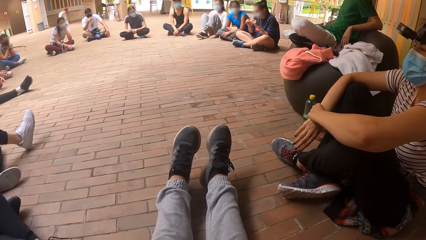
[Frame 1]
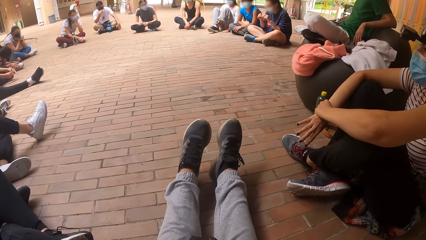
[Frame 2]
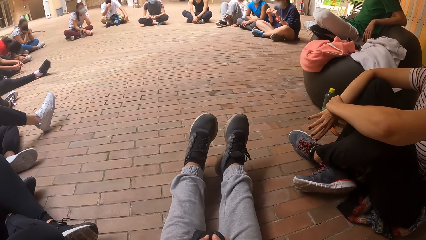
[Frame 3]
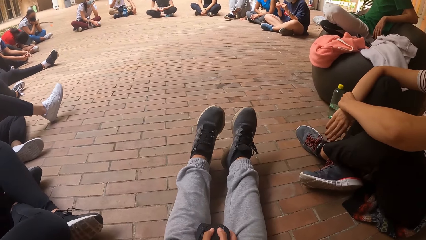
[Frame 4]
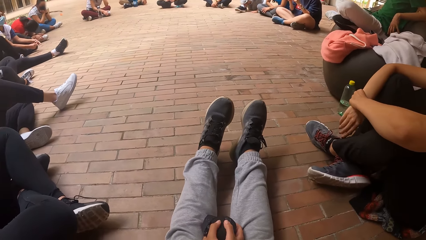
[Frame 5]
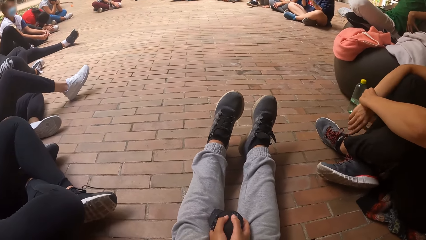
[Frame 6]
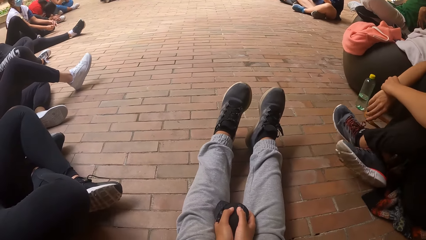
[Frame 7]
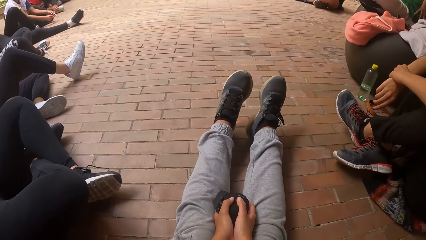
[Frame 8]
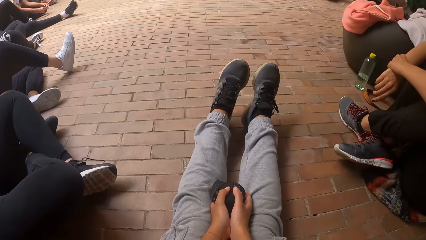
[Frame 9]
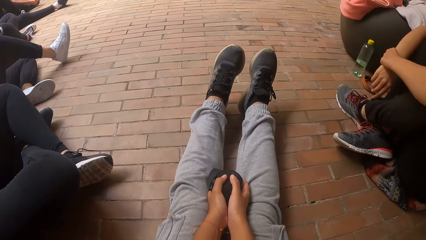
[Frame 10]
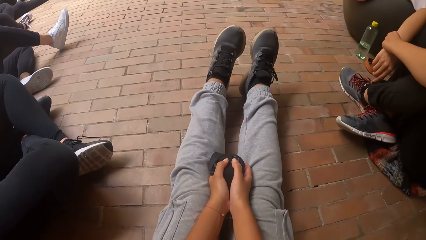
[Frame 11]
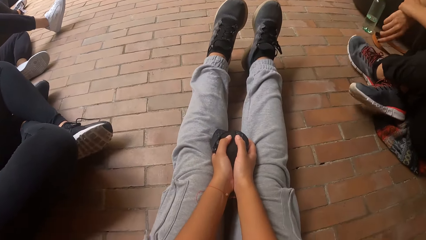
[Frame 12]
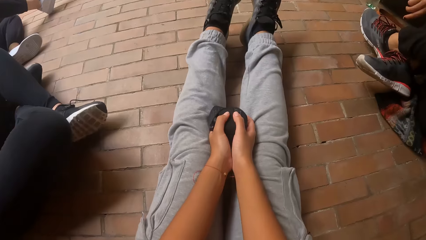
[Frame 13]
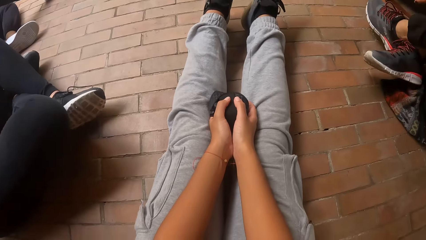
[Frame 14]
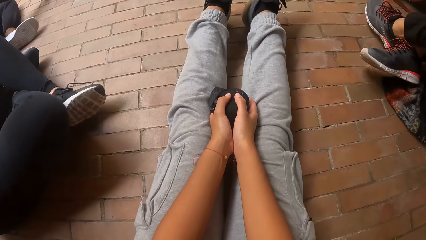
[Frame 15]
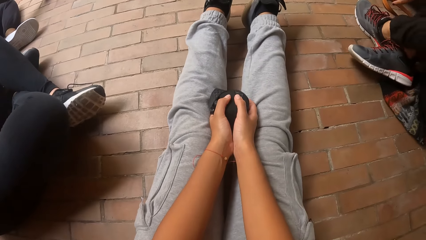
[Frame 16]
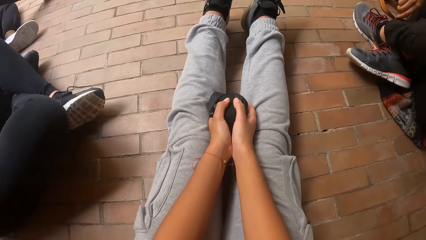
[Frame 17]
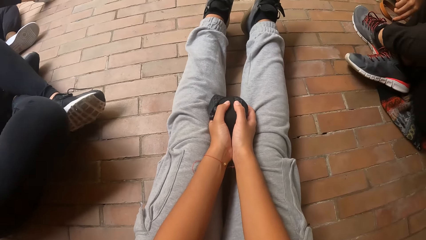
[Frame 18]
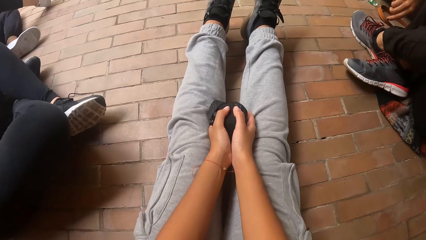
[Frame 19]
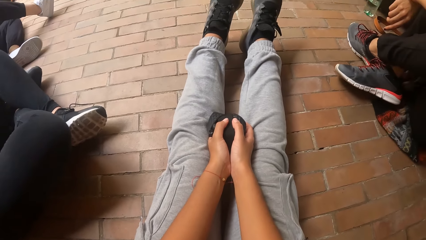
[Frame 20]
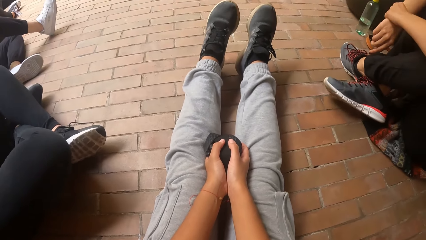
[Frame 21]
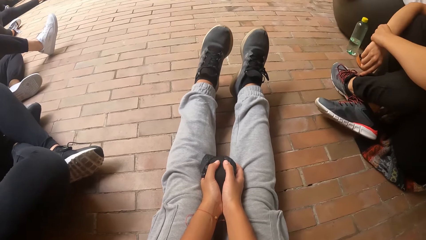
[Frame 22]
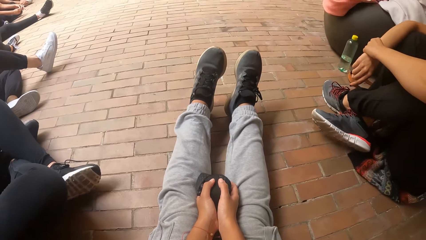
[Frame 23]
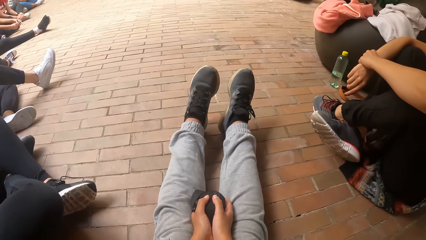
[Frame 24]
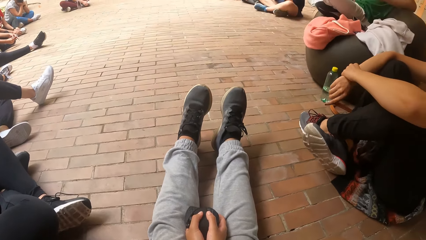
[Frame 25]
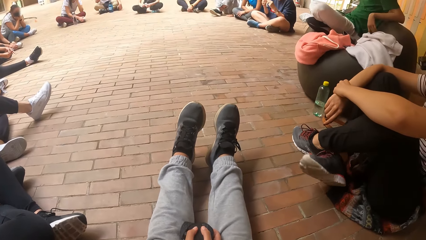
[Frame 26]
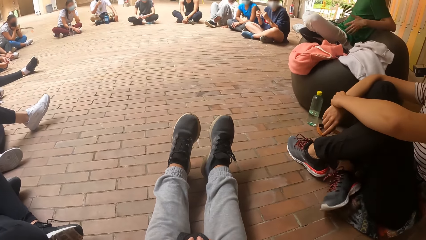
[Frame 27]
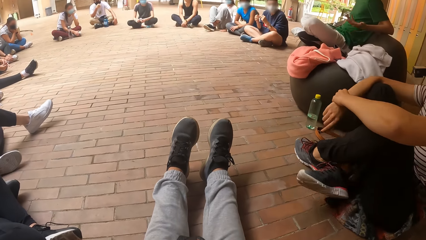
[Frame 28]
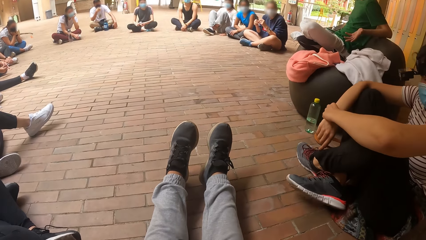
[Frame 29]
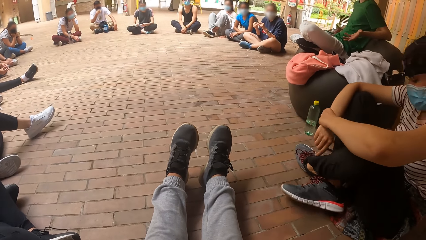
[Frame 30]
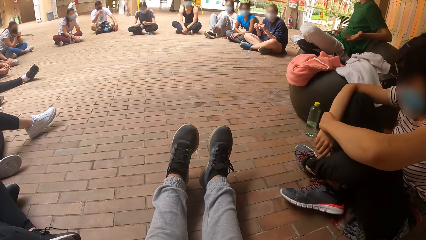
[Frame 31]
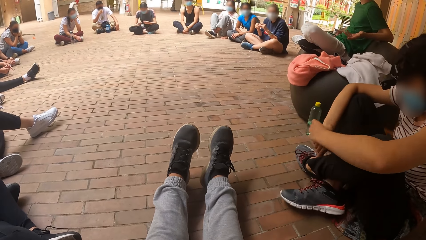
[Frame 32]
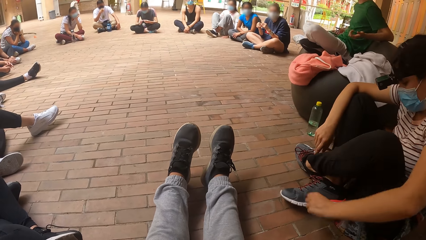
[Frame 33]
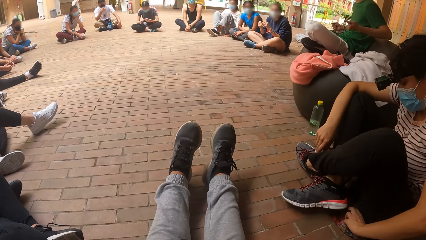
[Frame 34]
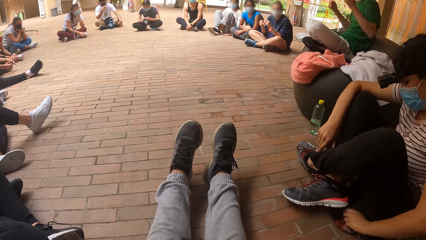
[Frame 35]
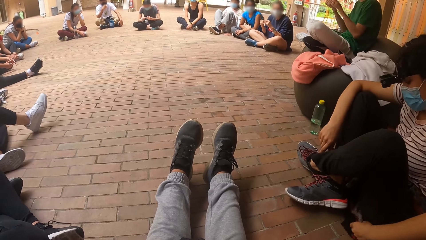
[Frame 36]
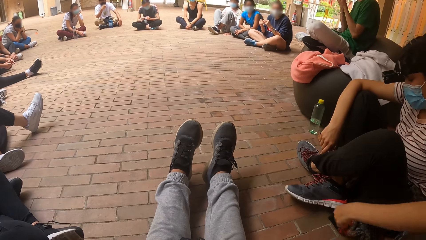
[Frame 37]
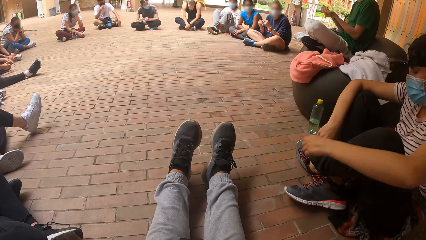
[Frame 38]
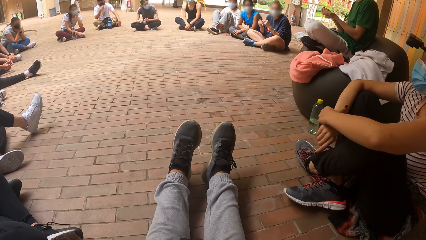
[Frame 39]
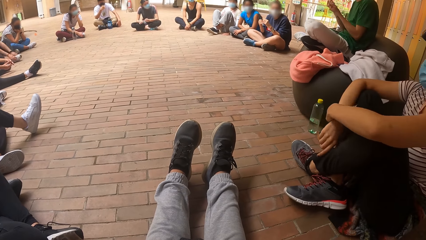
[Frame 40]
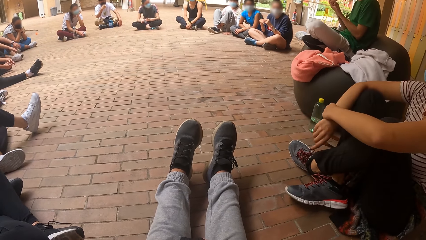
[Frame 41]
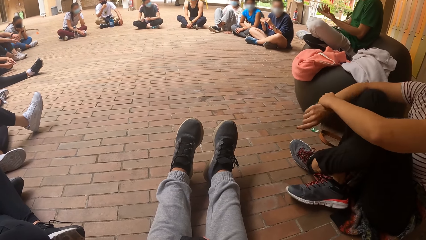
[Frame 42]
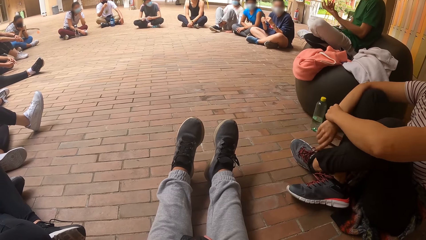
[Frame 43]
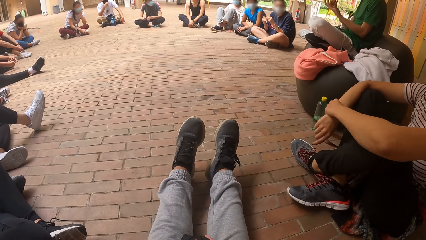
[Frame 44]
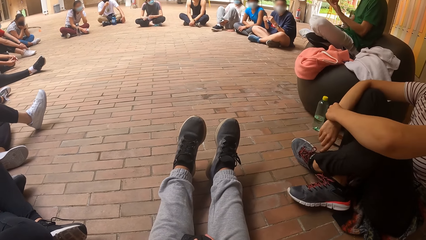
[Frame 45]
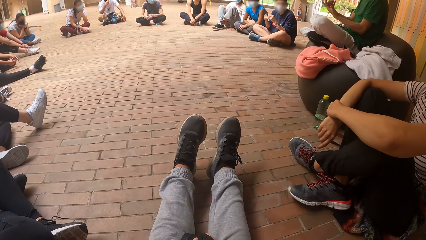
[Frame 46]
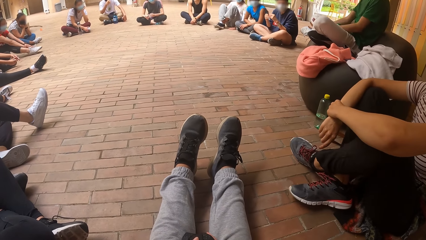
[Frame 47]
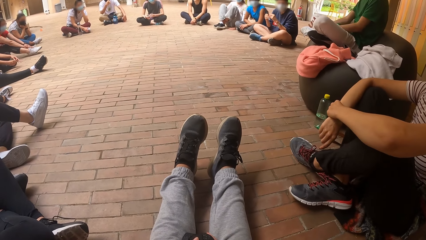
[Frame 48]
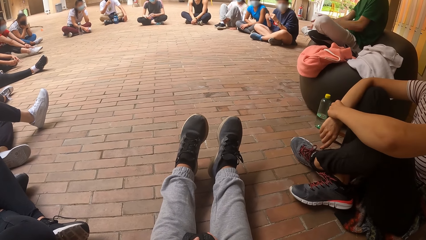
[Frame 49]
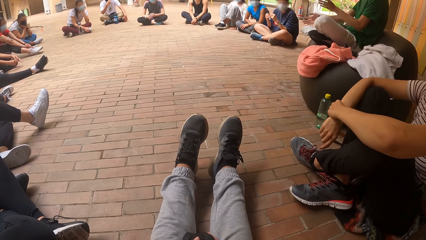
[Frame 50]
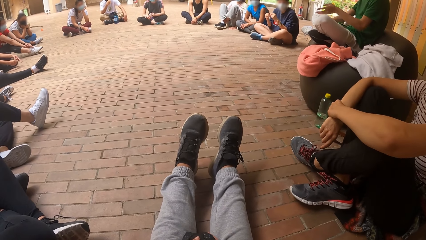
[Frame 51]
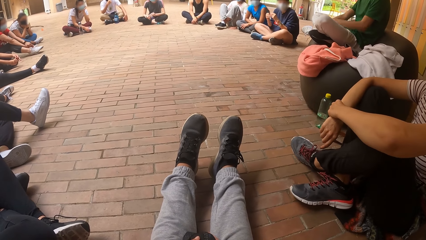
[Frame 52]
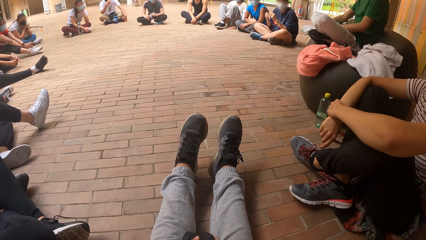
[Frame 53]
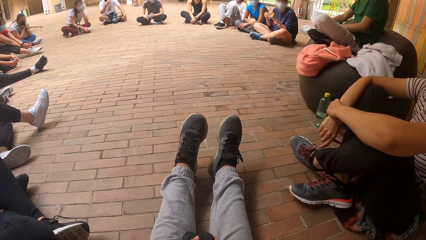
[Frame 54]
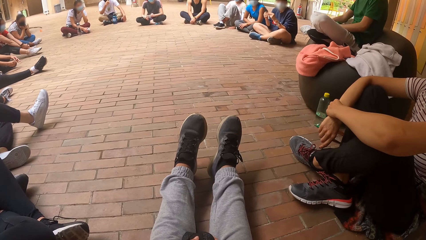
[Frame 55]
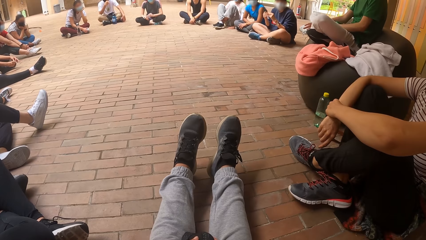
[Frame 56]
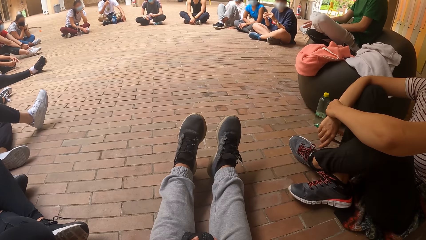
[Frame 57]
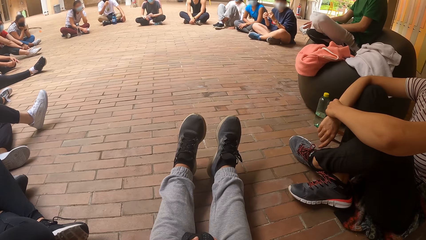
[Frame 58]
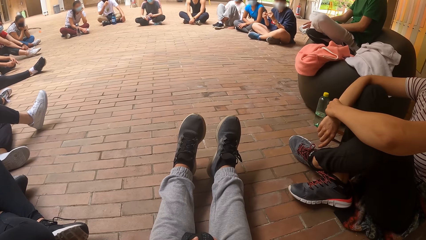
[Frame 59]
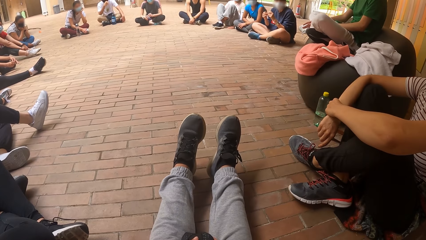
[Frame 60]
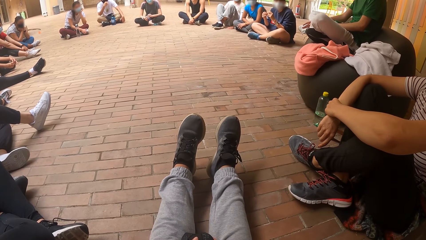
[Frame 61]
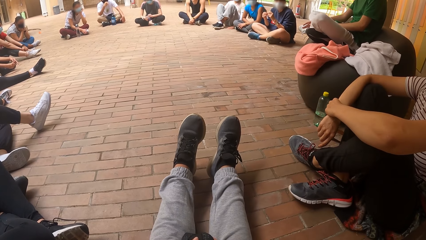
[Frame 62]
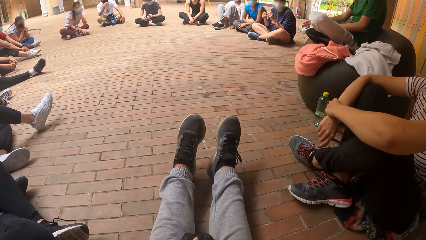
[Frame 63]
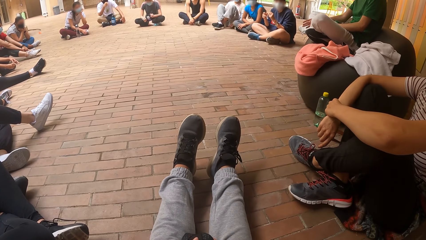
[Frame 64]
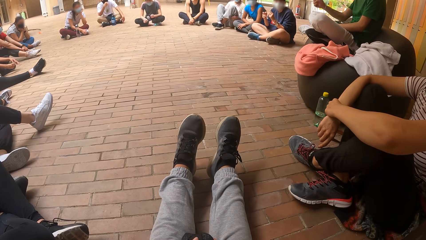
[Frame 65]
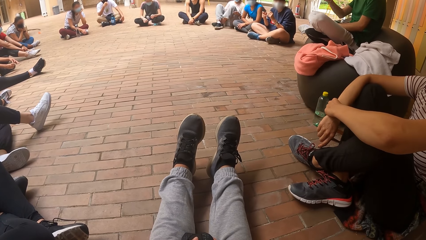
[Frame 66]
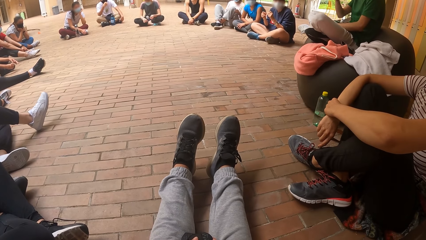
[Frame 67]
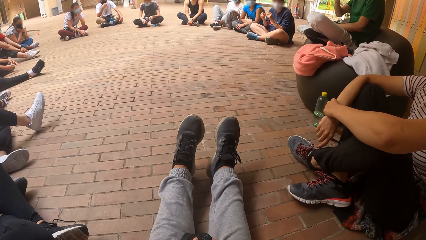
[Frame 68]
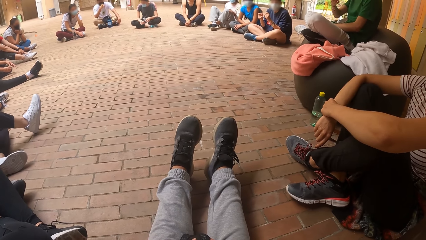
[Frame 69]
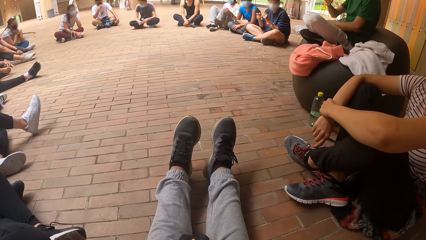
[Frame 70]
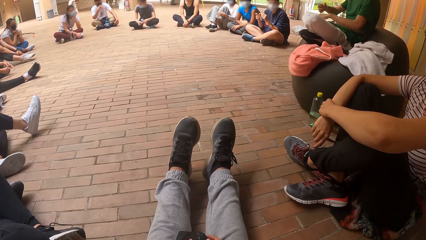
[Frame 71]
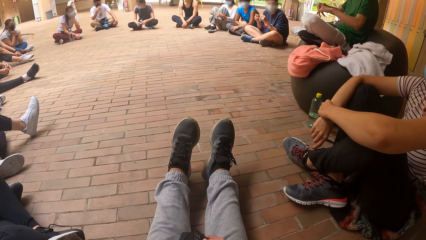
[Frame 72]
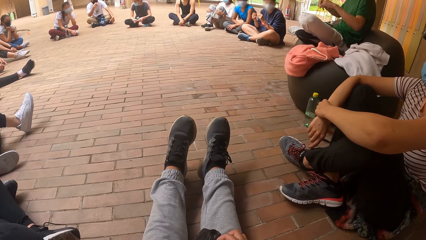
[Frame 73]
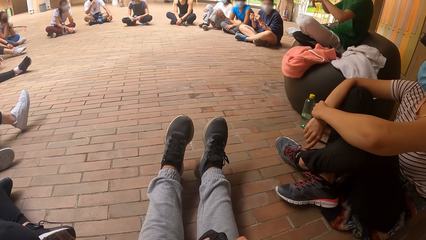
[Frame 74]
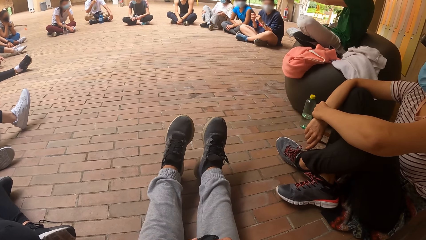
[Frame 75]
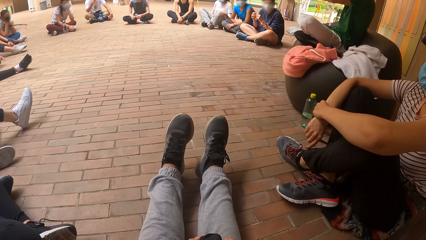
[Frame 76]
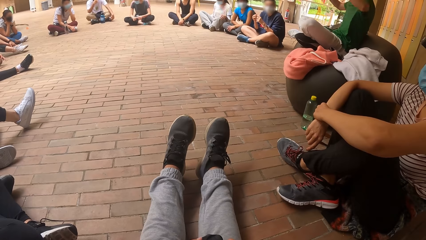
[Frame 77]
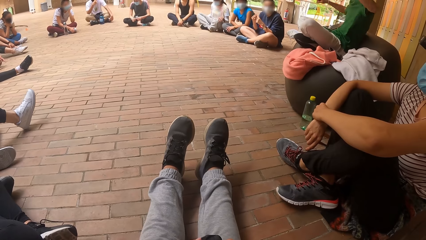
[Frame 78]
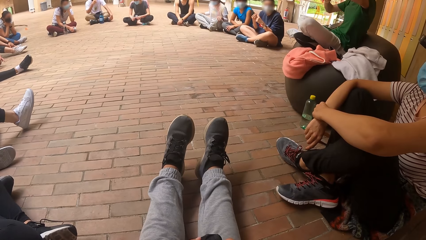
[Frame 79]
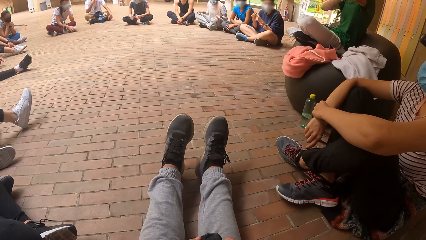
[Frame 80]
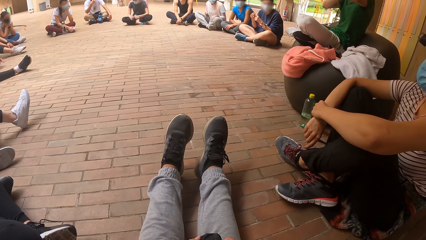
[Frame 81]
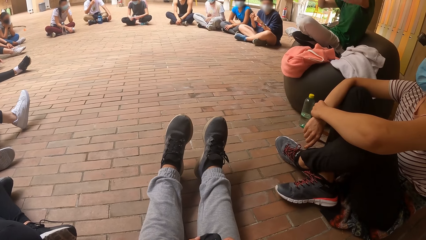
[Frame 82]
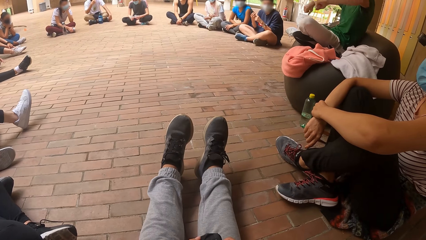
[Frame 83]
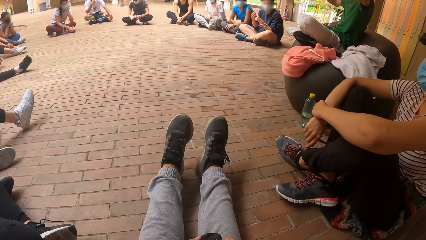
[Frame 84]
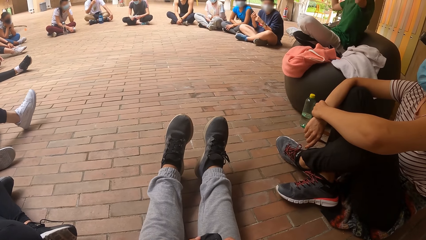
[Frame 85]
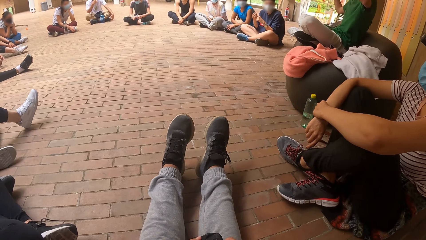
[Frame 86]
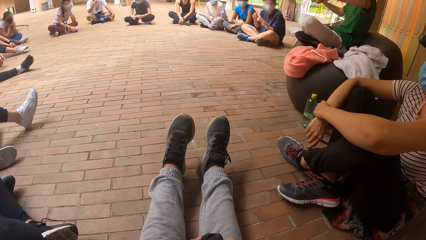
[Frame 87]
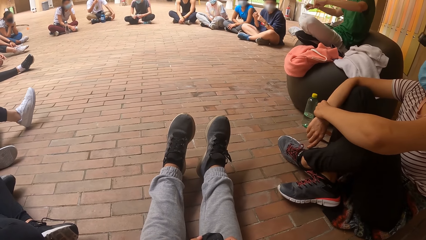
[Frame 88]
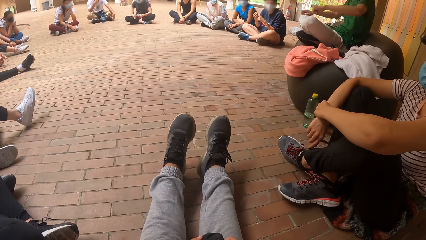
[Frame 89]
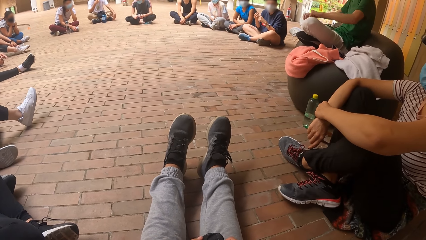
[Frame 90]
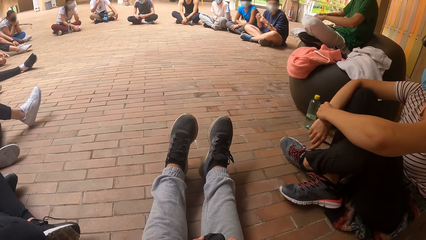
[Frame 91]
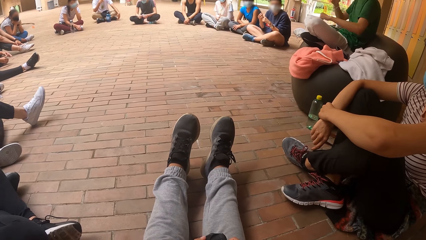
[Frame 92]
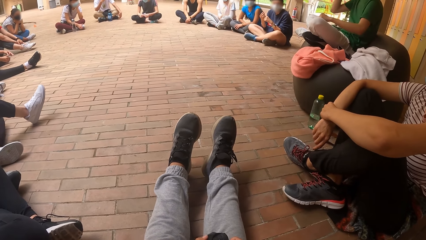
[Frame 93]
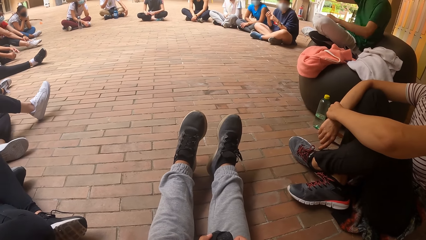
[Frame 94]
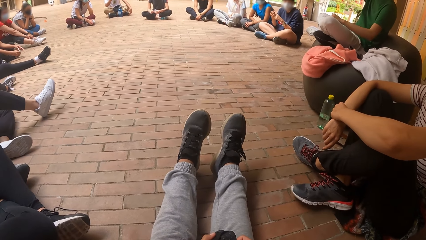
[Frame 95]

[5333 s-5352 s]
A woman moves a hand and moves on the floor. She adjusts her cloth with her left hand. A man moves on the floor. The woman puts hands together. The man moves a hand and moves hands.
